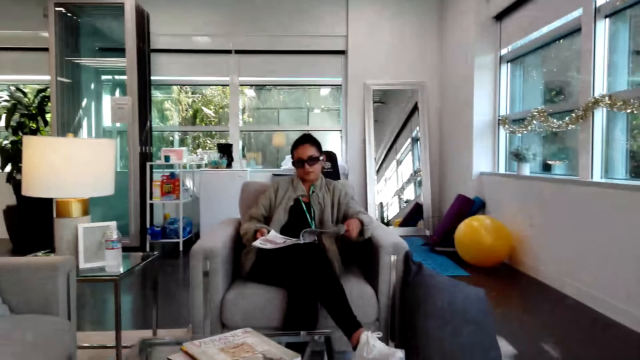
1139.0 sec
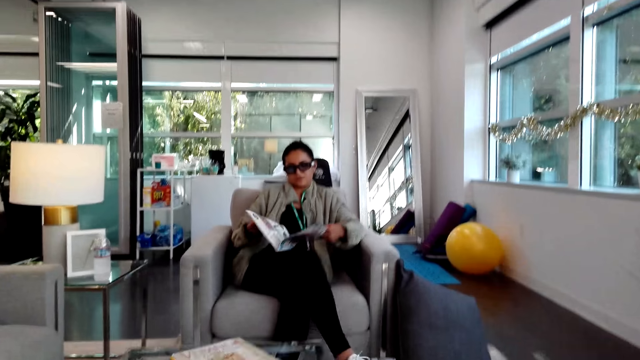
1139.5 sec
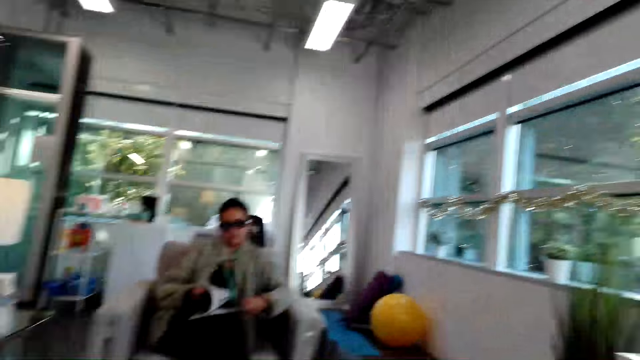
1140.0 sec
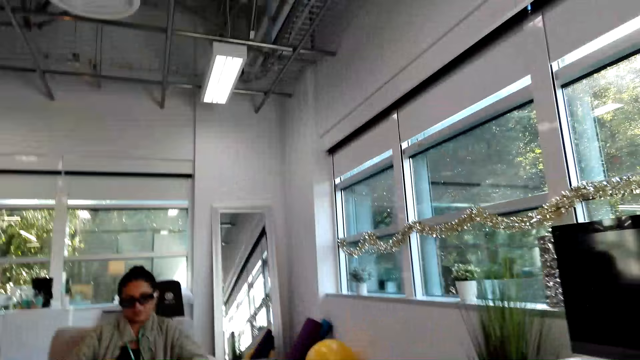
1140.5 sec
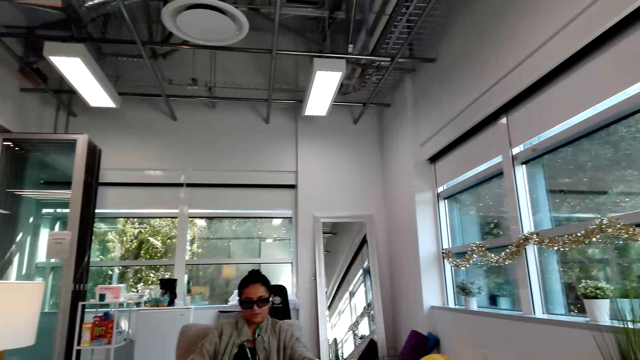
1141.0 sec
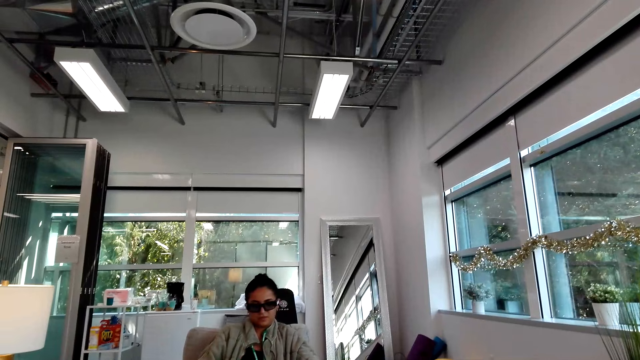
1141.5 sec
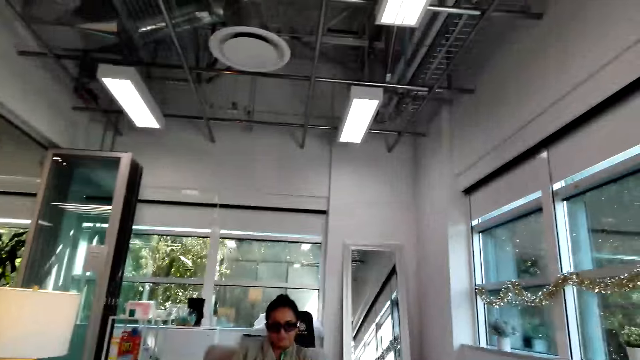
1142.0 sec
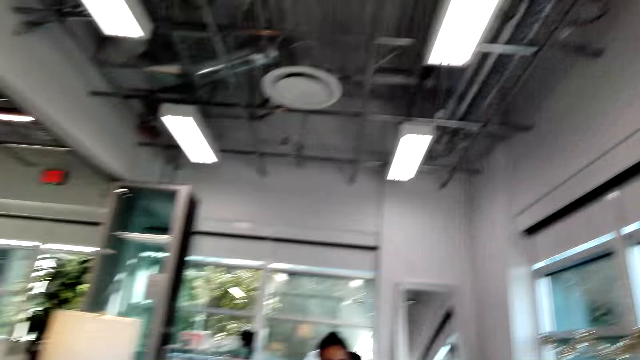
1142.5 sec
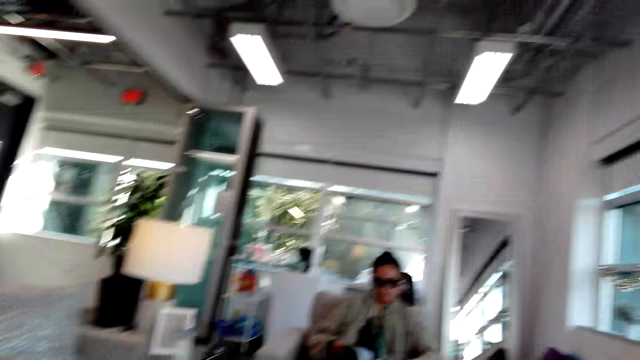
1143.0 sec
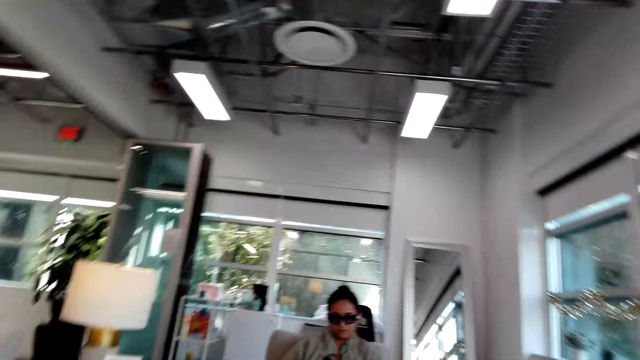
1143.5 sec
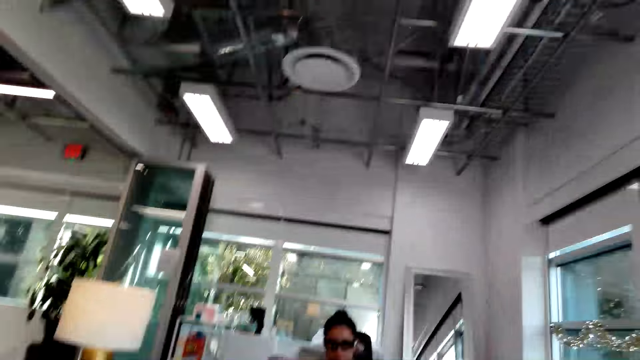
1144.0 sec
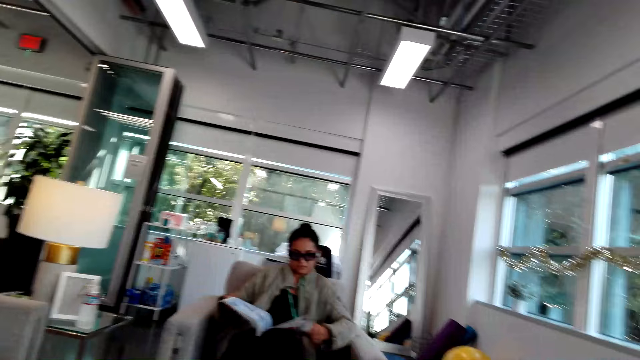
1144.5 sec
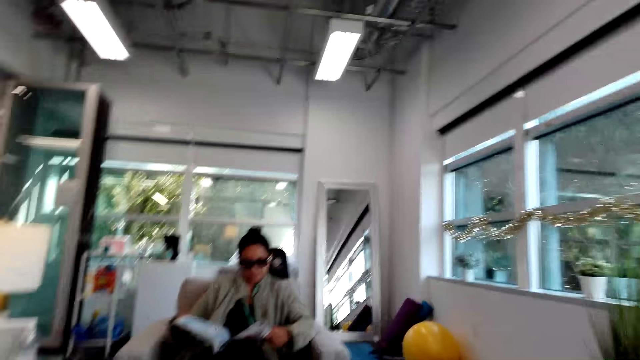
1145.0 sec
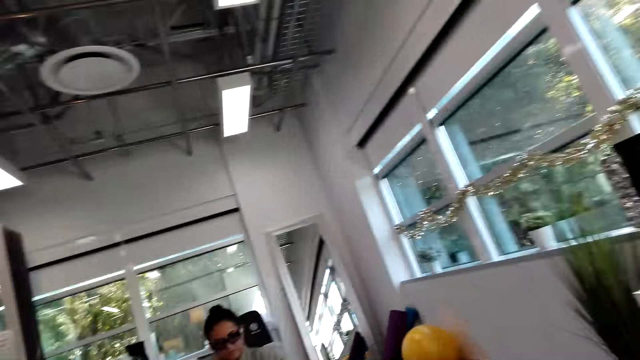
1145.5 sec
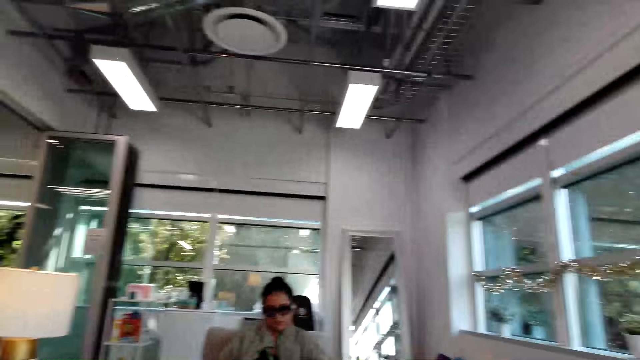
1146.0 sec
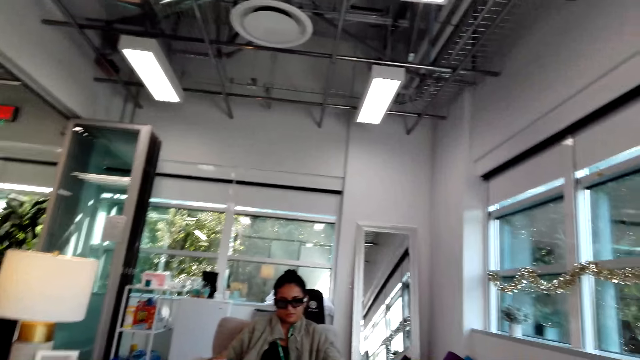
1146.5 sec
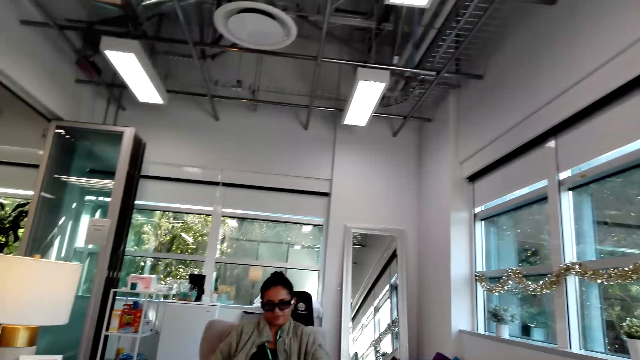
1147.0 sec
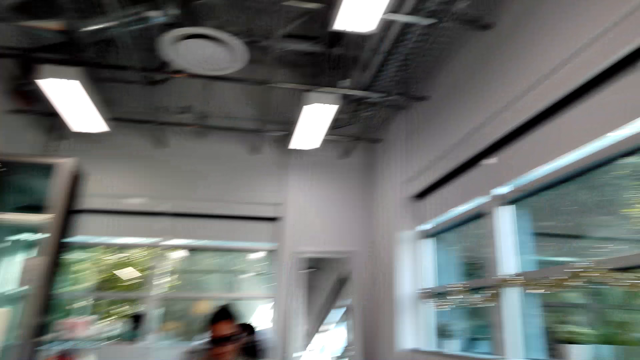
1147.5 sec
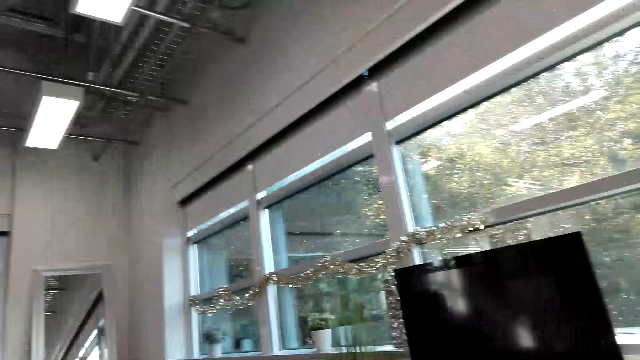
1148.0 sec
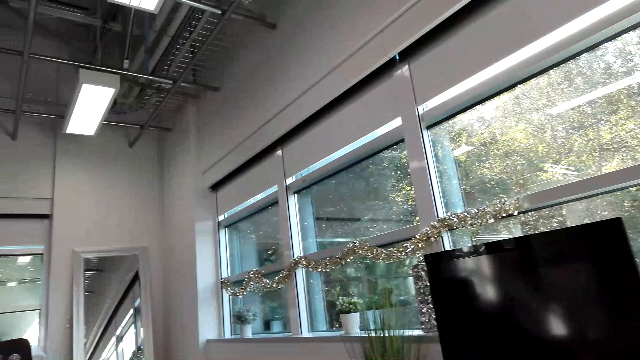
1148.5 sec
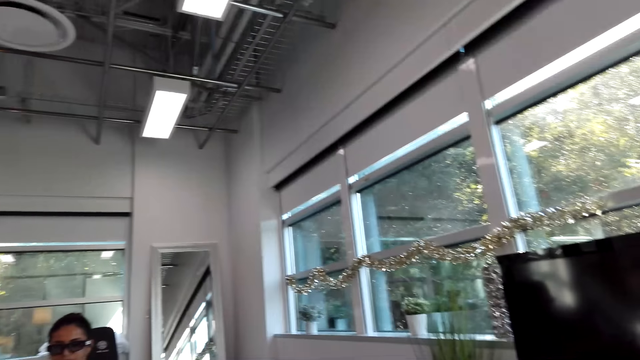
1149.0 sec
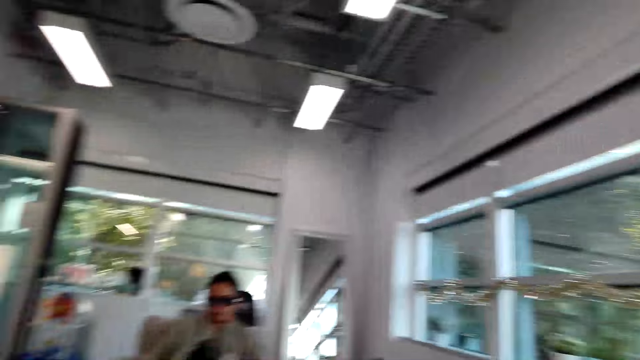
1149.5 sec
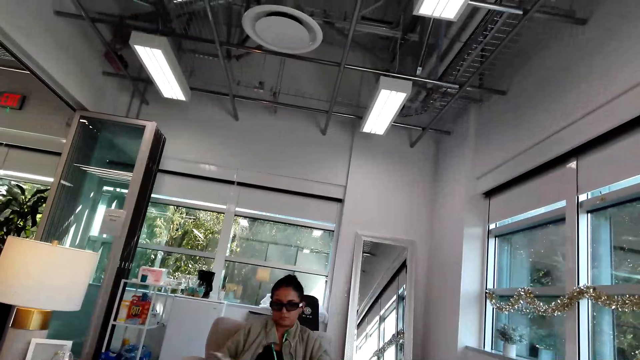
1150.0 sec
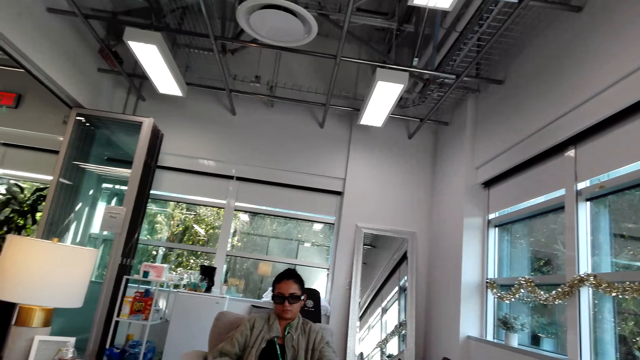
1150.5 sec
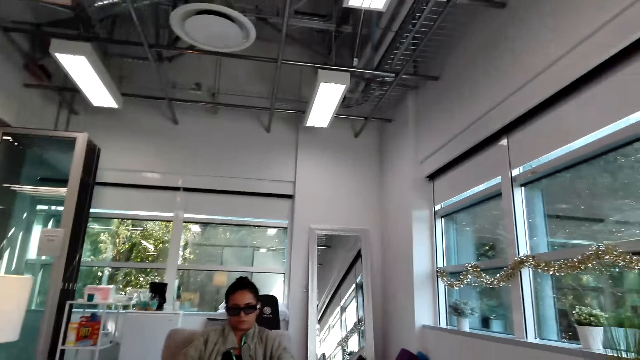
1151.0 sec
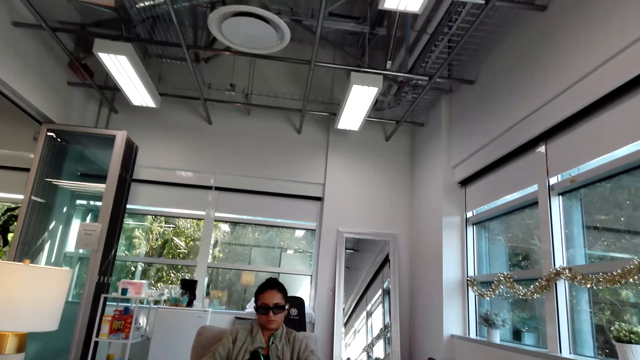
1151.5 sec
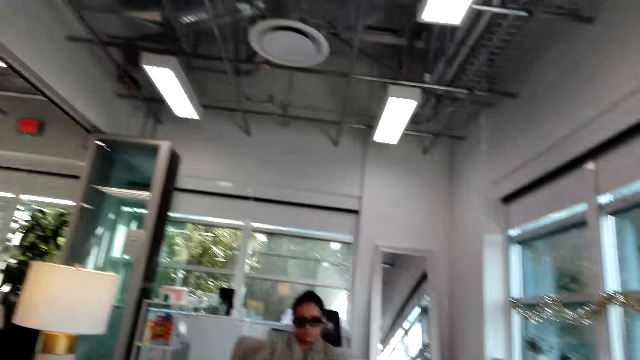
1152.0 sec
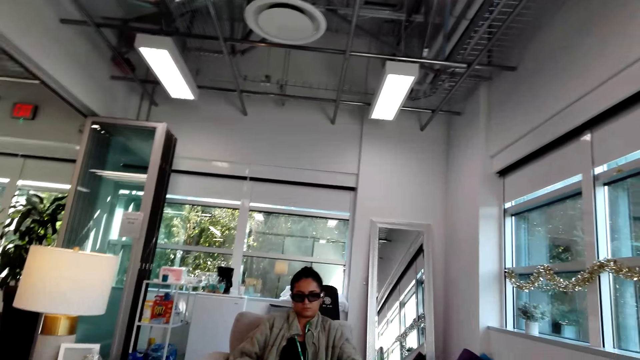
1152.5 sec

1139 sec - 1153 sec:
A woman opens a magazine. The woman flips the page of the magazine. The camera wearer converses with the woman. They look around. They converse with the woman.

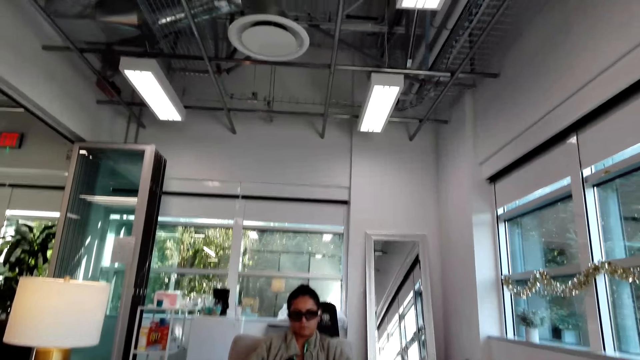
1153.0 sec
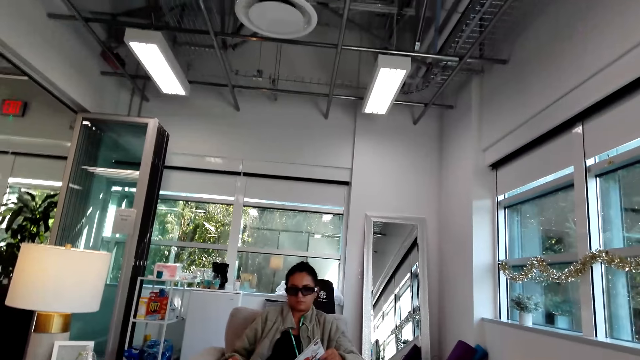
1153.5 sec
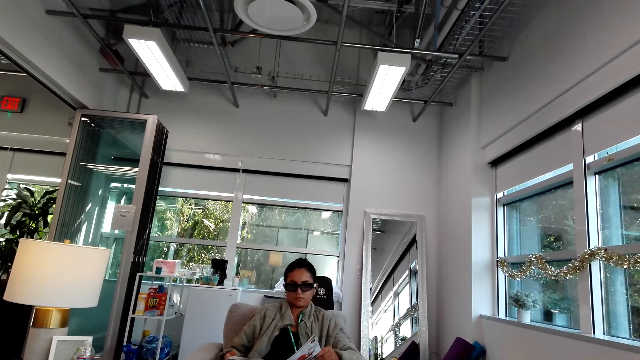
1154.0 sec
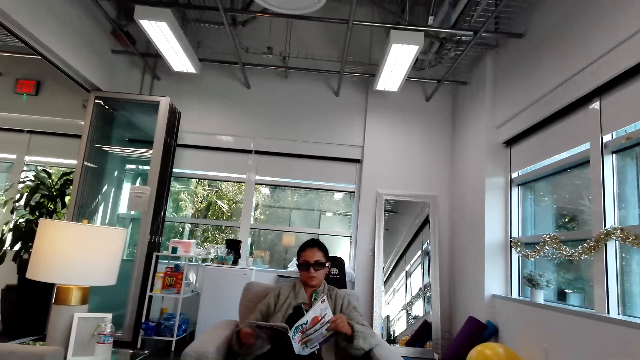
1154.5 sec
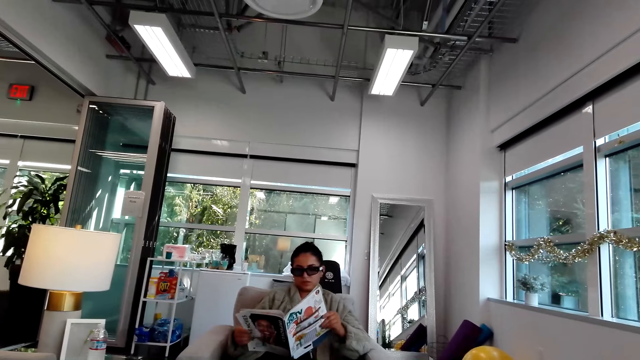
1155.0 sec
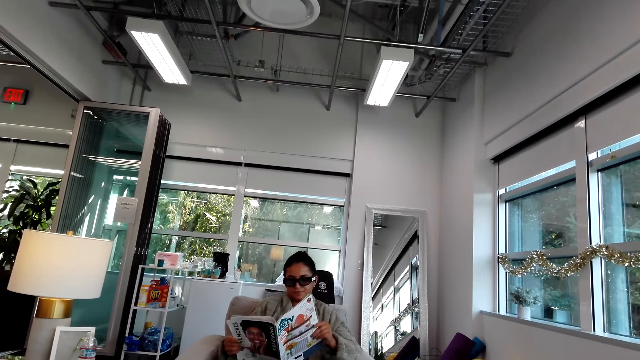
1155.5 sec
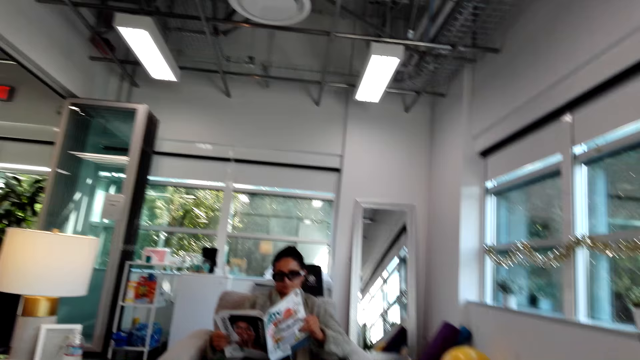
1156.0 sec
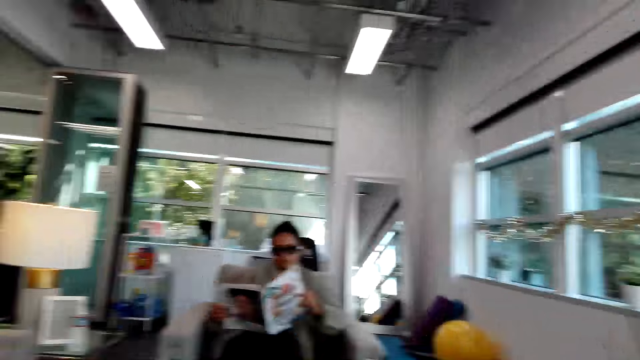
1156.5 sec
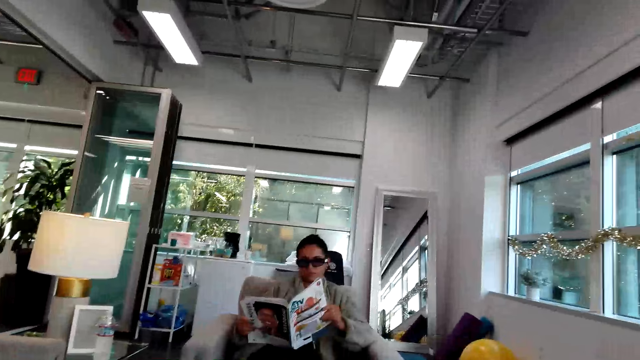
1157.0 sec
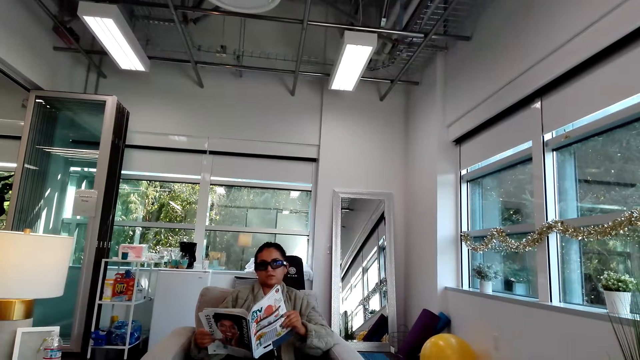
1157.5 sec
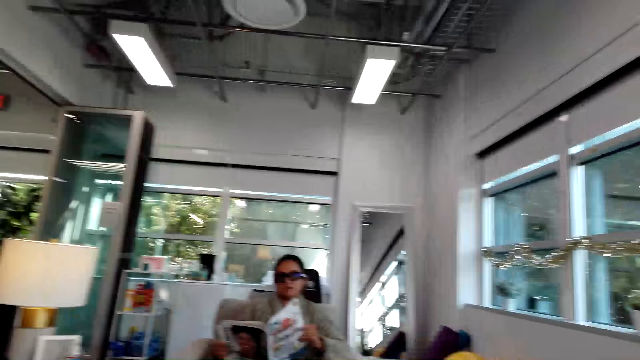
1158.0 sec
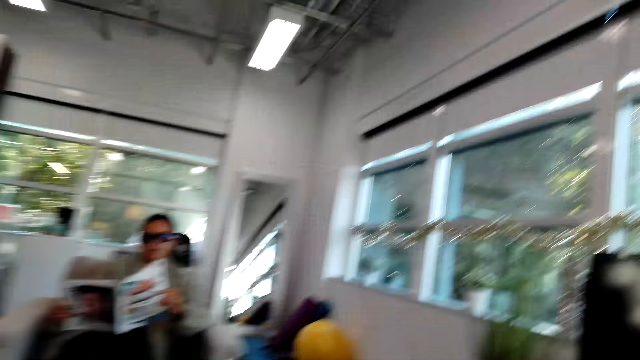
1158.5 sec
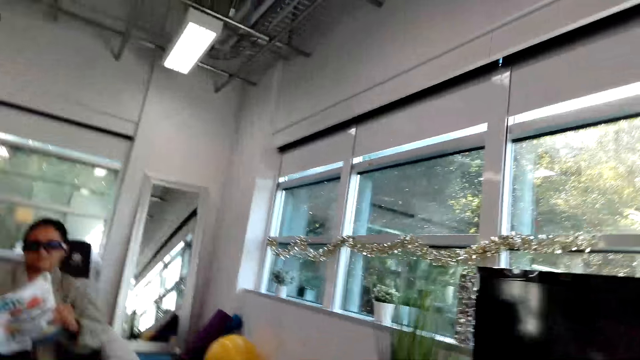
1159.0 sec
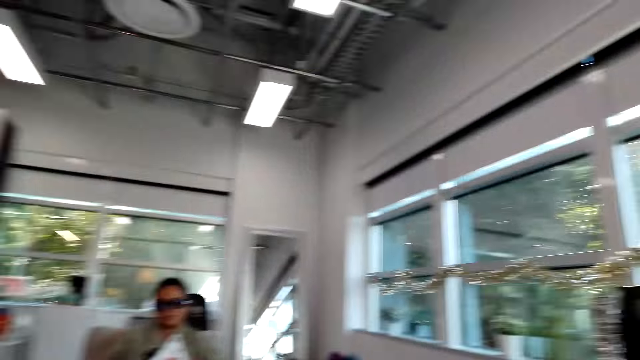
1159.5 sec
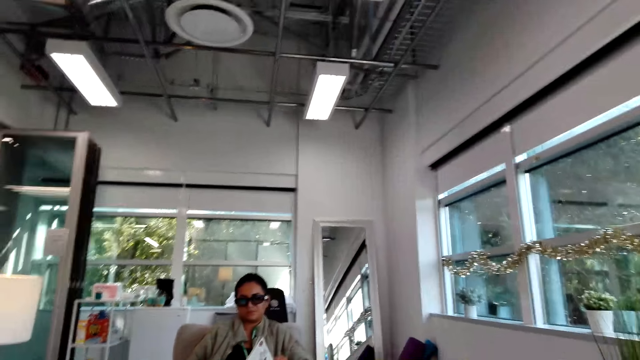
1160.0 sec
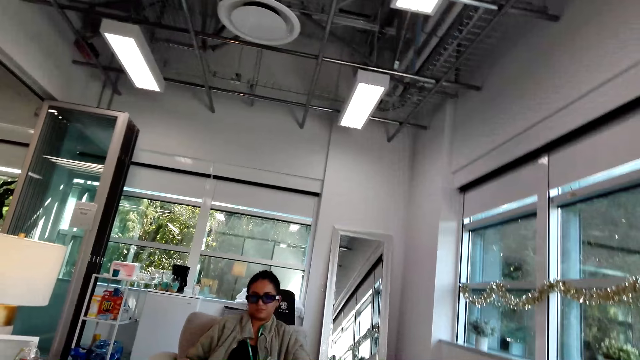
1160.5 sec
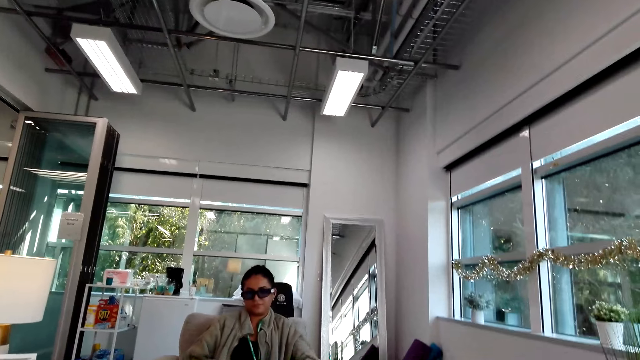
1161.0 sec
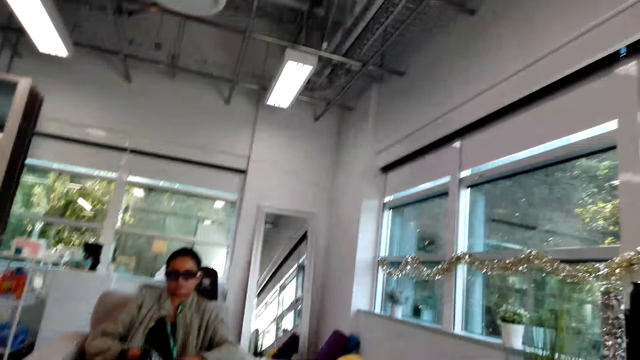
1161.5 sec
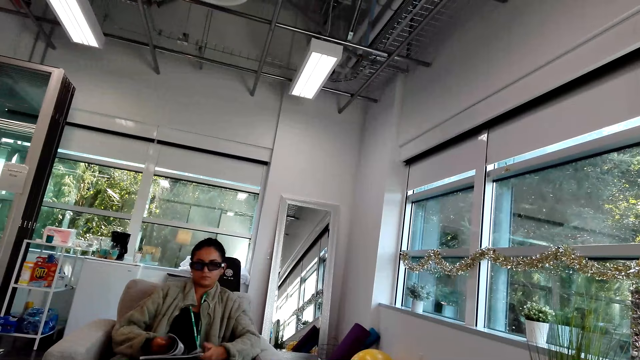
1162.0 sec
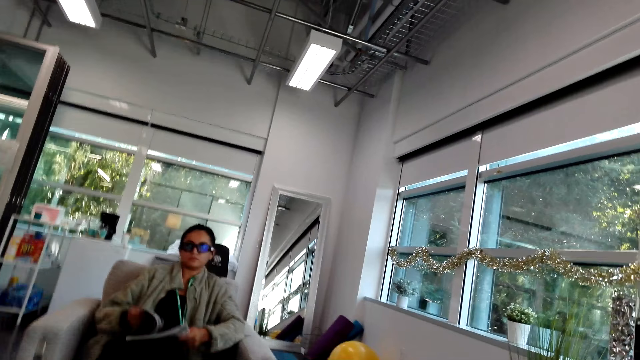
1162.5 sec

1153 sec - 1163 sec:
A woman responds to the camera wearer. The camera wearer converses with the woman.
